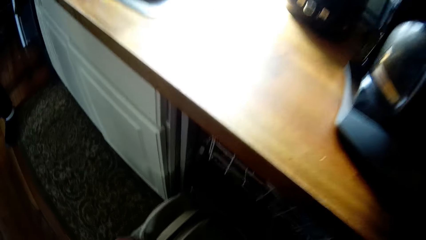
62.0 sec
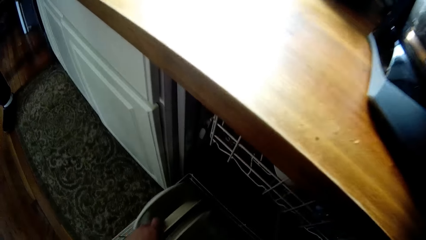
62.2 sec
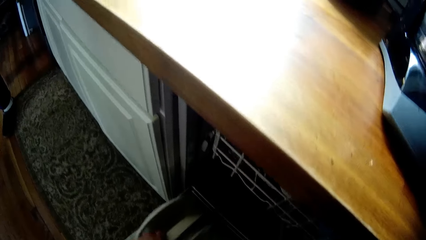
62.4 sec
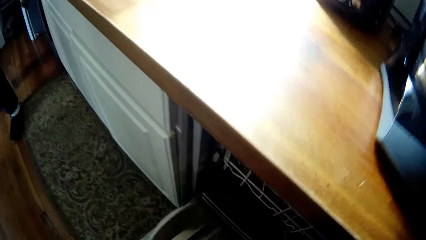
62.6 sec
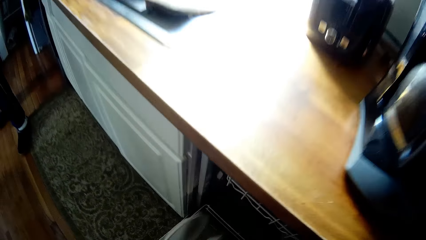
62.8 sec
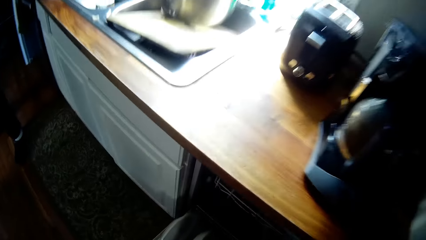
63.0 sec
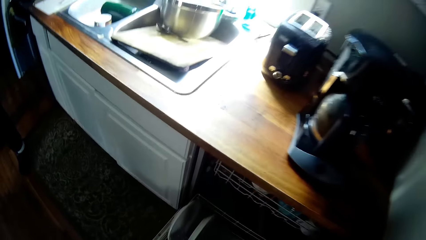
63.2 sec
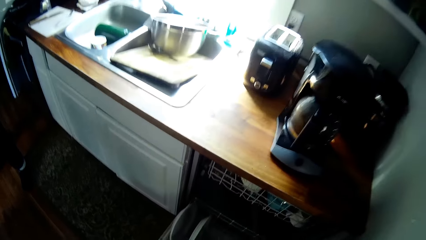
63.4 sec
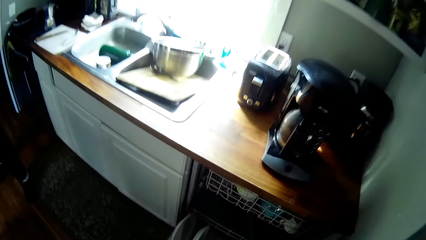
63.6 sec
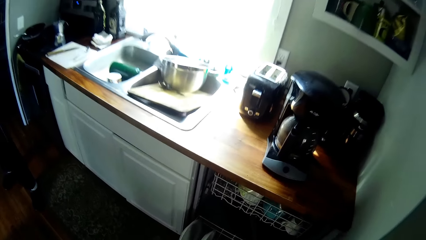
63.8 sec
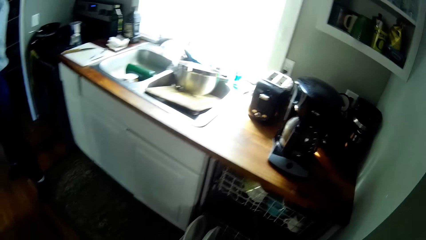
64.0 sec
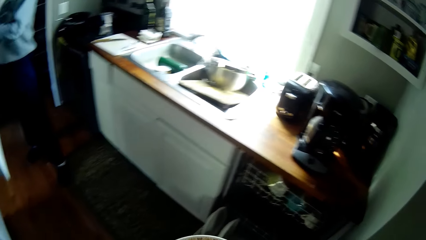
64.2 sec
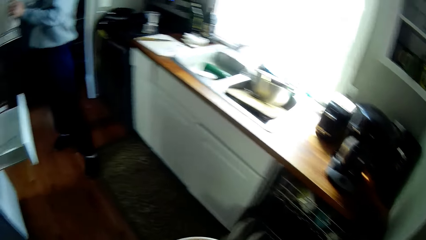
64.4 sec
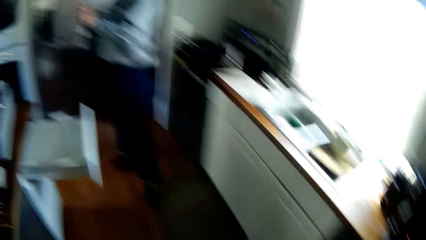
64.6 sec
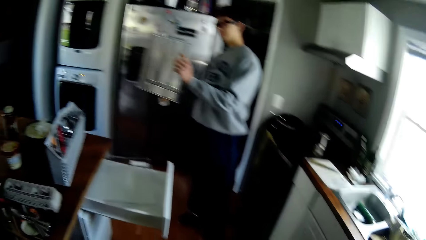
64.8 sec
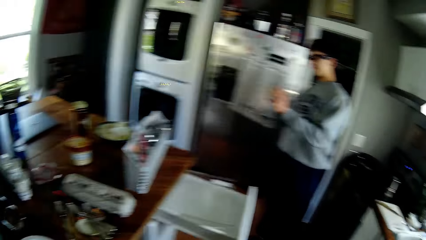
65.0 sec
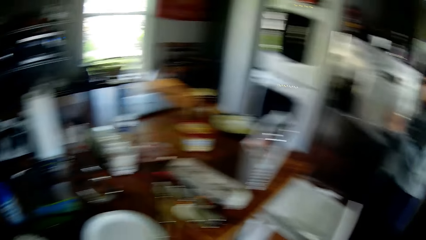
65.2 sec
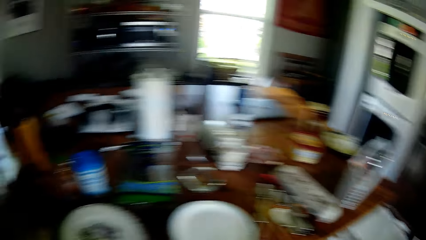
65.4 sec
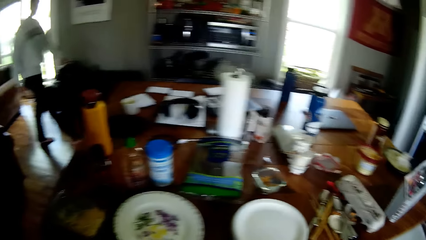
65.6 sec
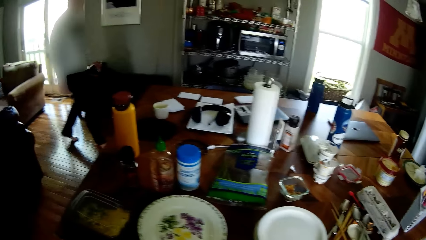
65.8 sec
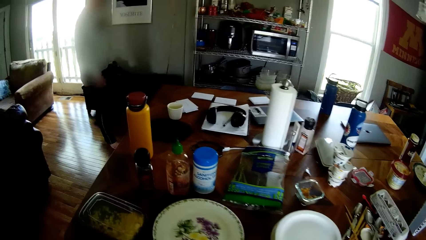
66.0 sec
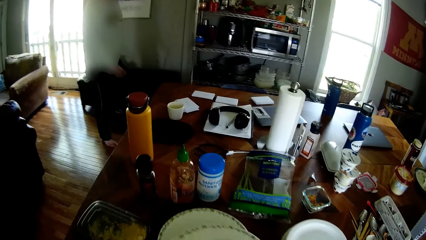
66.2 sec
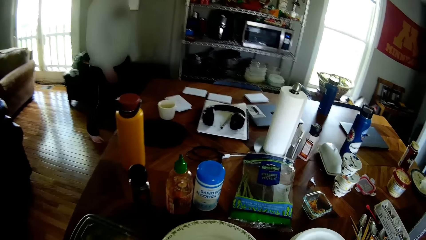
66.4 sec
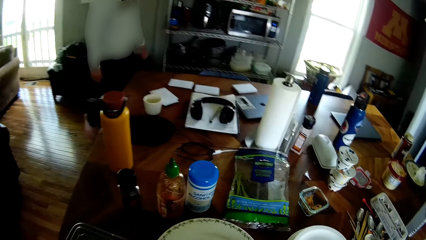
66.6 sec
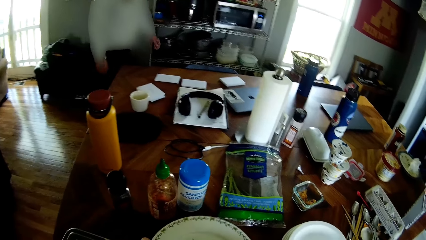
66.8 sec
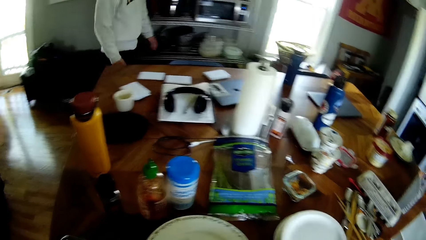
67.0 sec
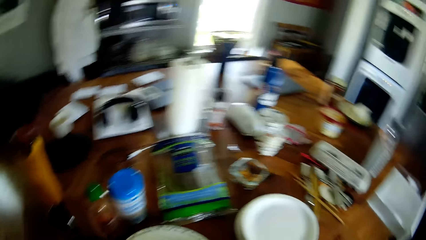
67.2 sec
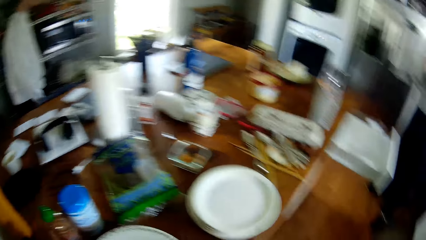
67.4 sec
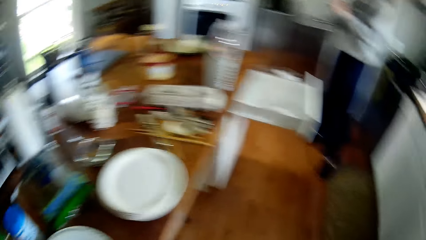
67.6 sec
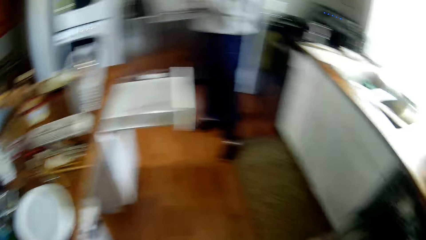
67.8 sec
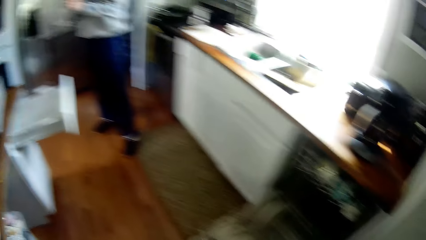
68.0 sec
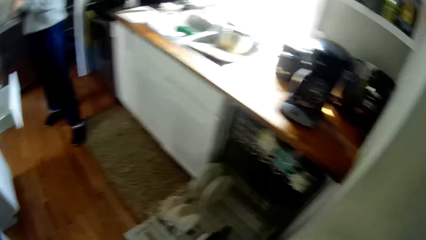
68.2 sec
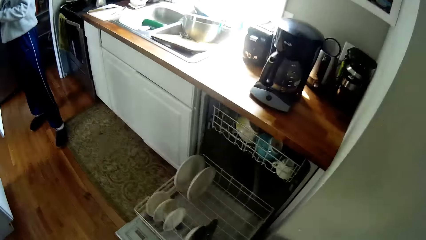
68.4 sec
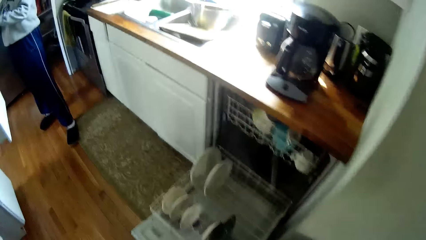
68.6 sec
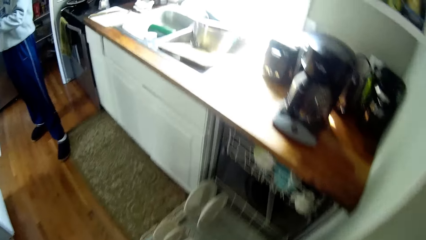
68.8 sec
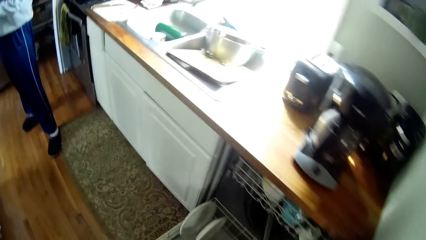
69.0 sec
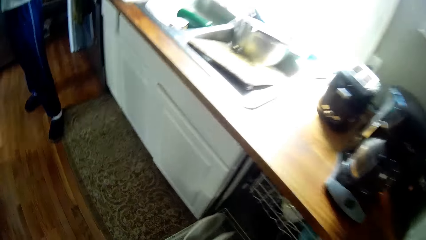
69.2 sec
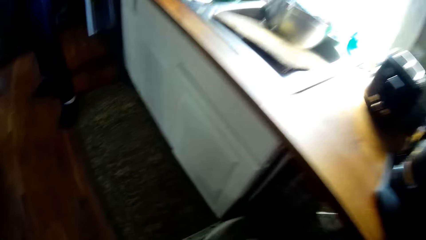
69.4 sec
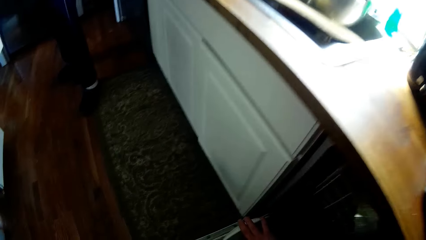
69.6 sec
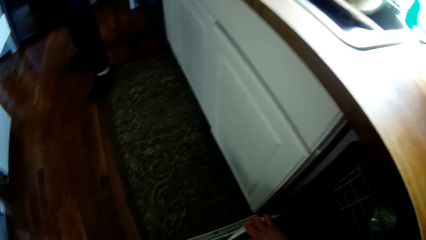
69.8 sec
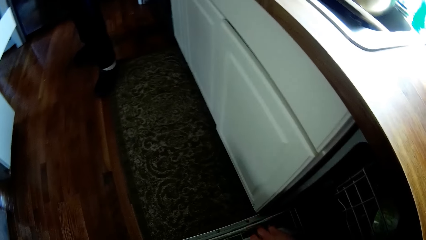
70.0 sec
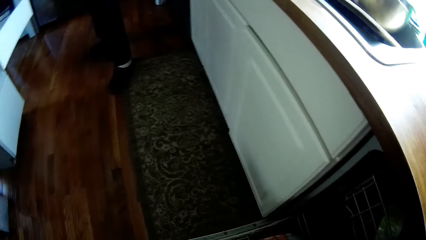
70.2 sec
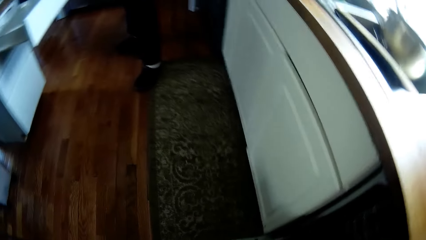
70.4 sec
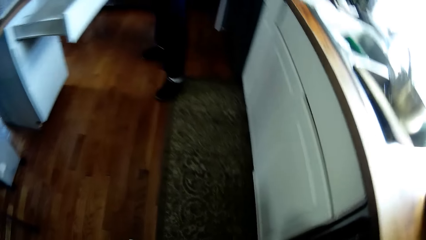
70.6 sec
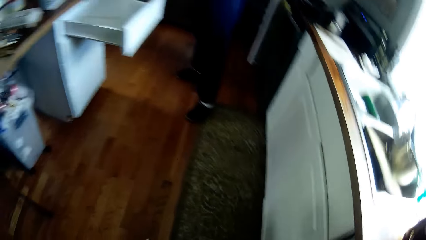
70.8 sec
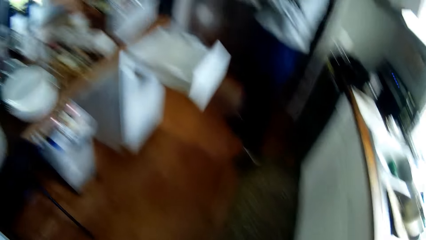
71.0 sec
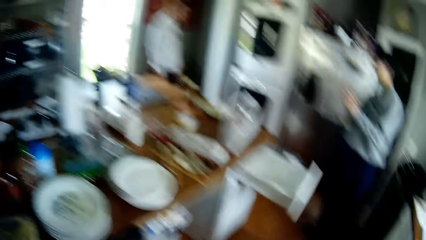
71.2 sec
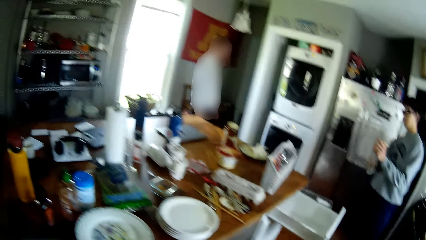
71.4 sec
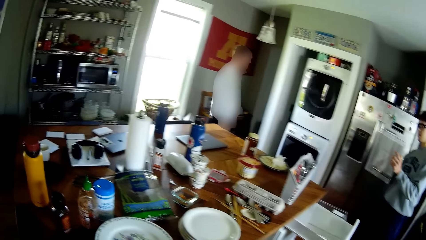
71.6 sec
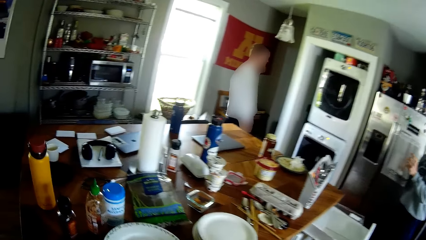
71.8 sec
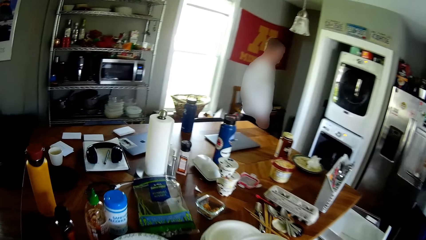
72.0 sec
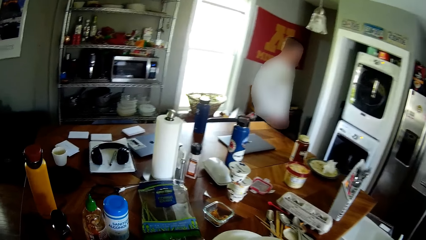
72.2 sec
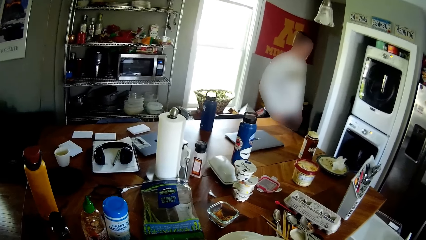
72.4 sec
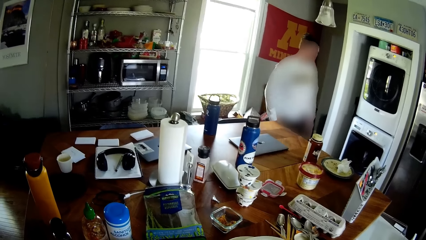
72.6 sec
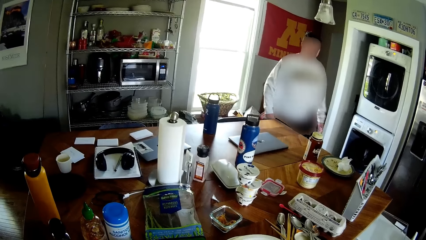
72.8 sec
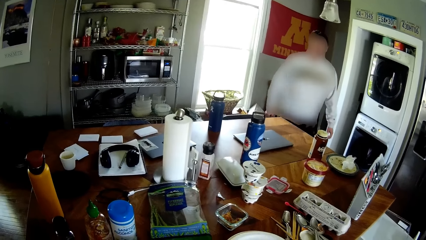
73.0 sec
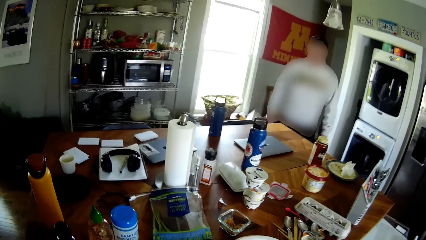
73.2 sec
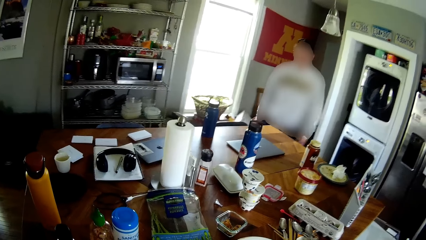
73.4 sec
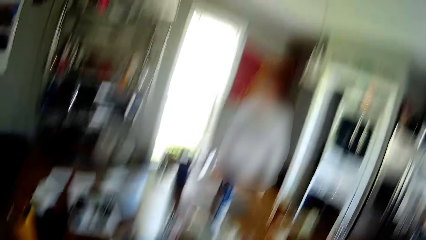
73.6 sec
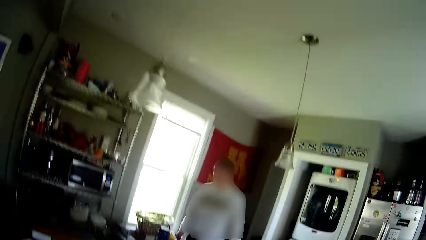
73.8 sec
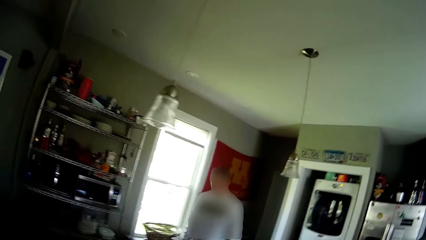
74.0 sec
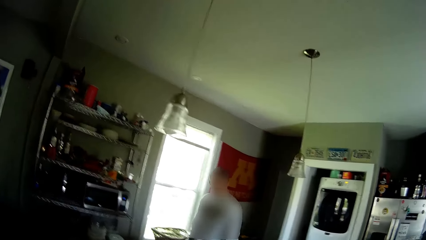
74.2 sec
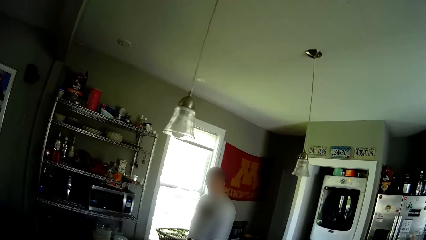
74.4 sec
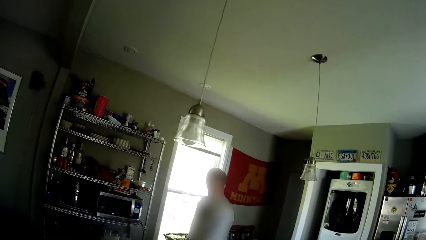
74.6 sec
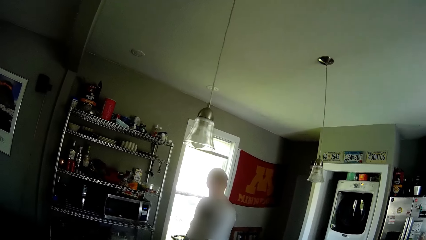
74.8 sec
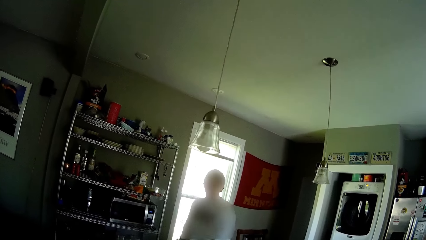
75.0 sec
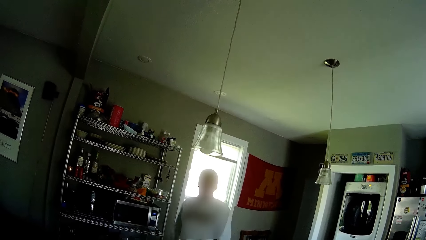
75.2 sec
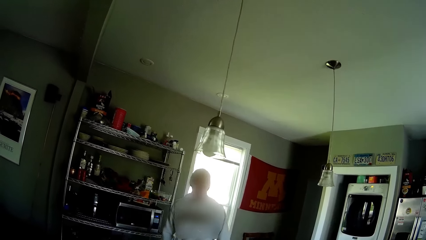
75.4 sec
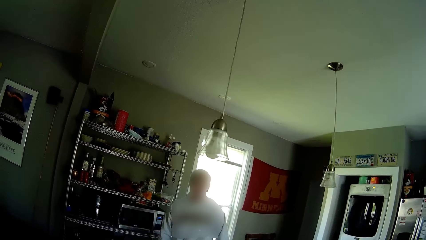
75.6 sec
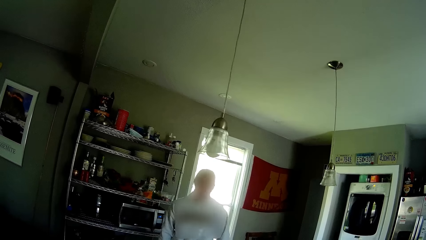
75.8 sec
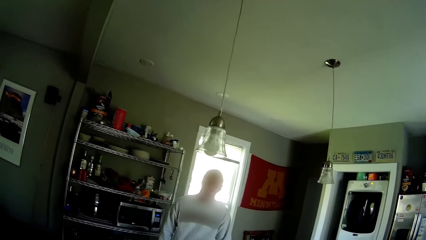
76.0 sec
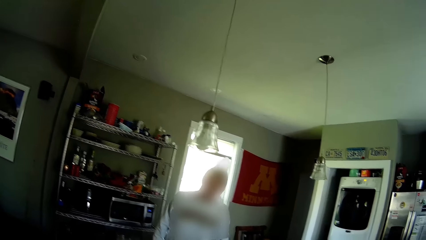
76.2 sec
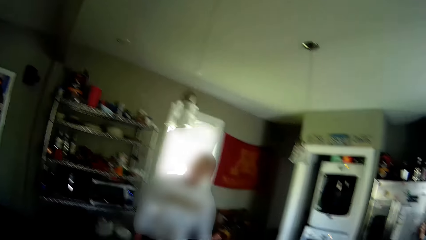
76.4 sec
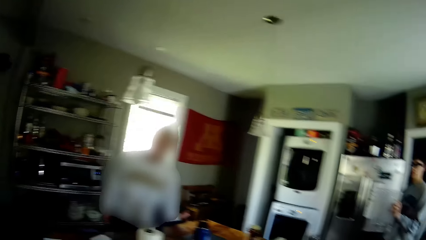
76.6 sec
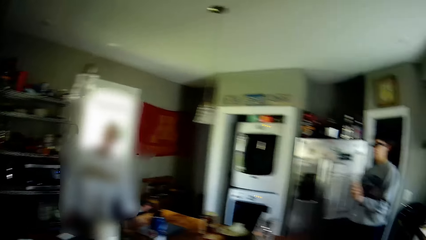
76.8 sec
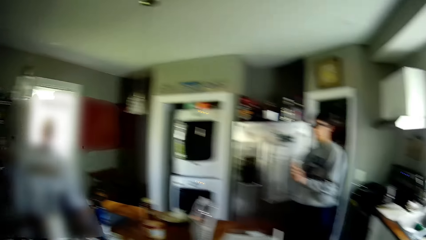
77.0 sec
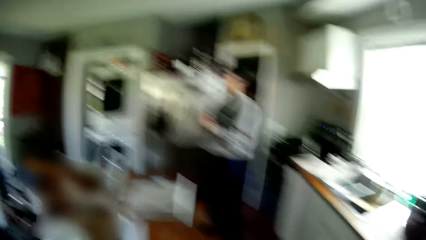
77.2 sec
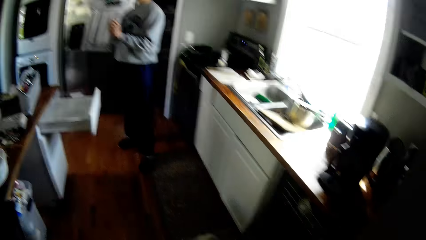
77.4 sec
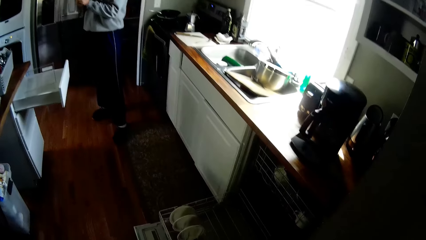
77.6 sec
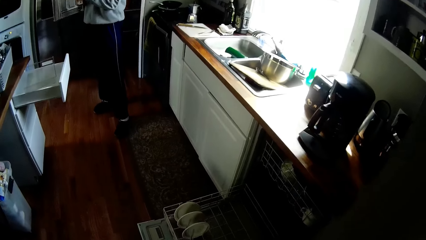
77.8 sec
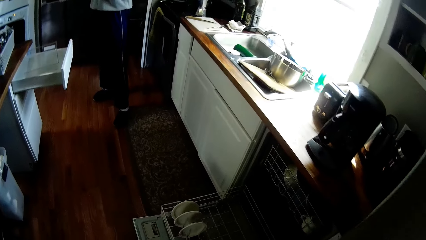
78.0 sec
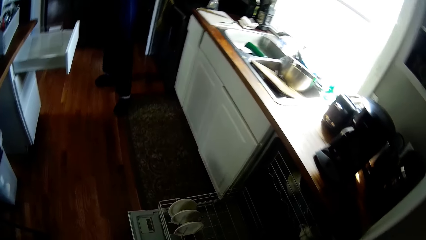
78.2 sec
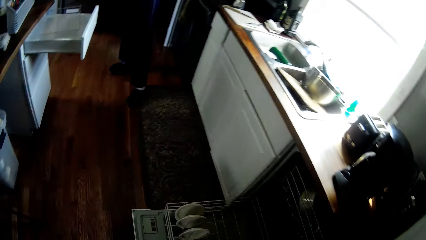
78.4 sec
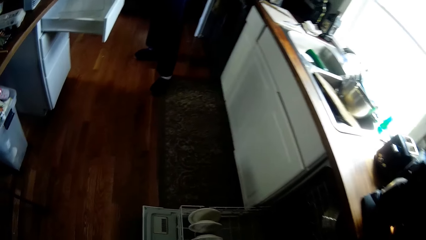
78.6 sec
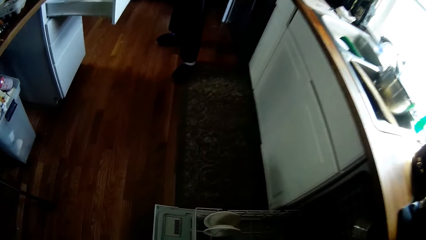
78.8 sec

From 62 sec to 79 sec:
The camera wearer carries plates from the drawer with his left hand. He looks at the kitchen cabinet. He looks around. He drops the plate on the table with his left hand. A man enters the room. The camera wearer looks around. He picks up the plates in the drawer with his right hand. He looks at the floor. He looks around.
